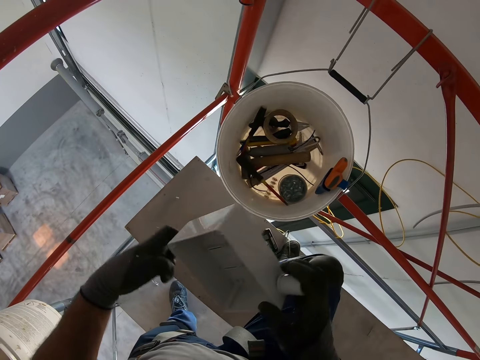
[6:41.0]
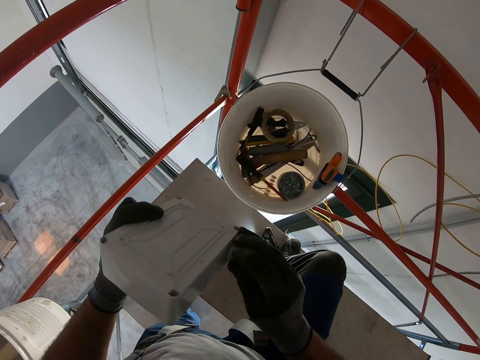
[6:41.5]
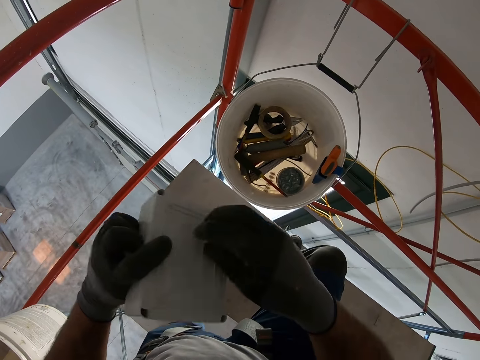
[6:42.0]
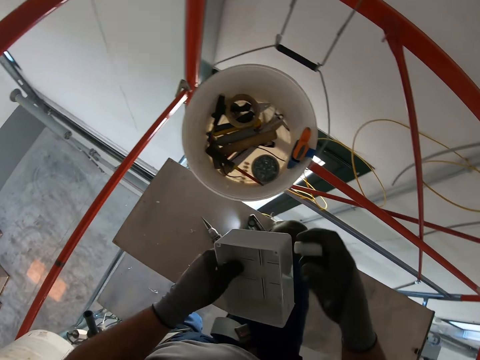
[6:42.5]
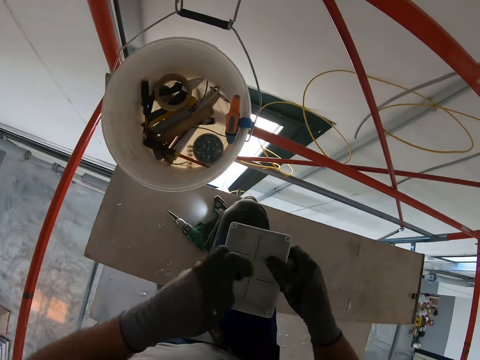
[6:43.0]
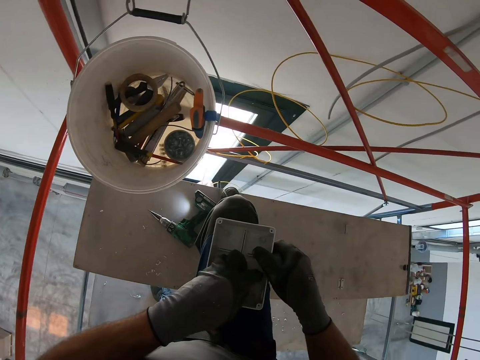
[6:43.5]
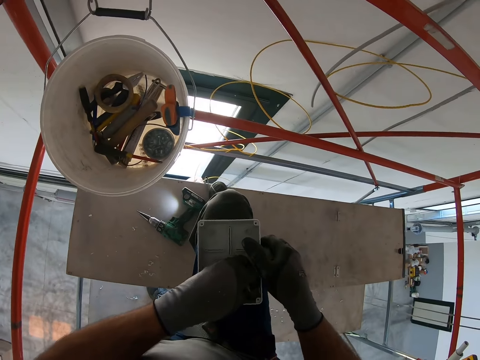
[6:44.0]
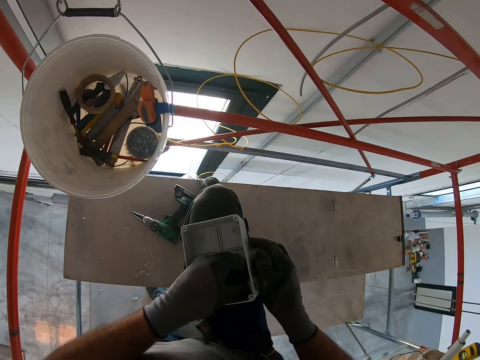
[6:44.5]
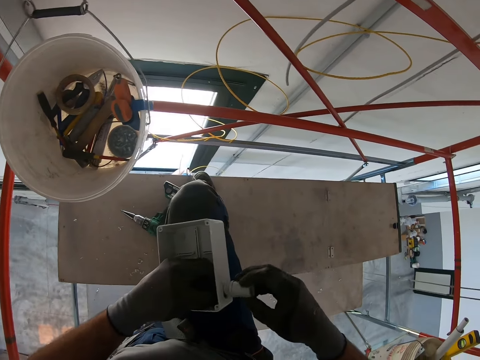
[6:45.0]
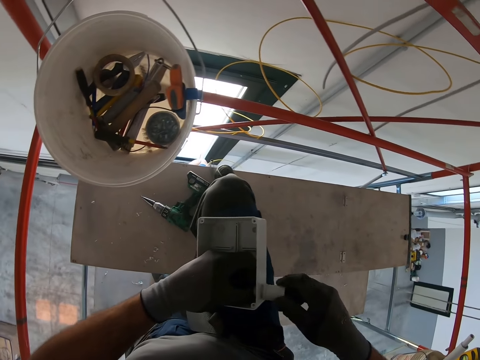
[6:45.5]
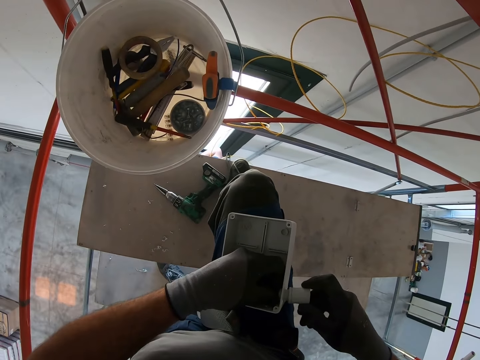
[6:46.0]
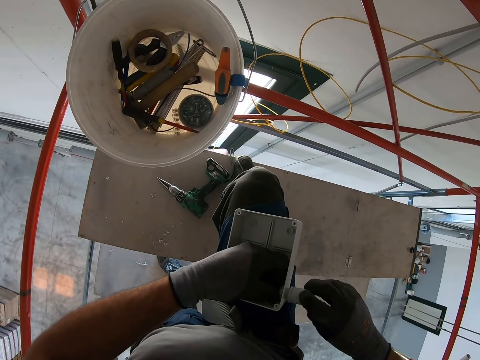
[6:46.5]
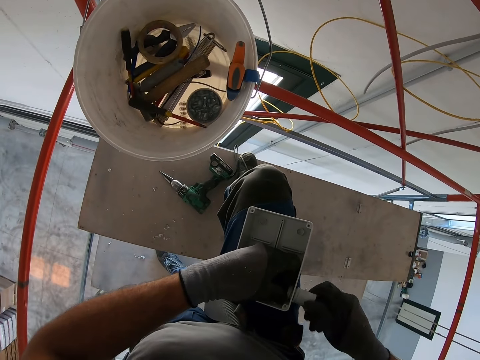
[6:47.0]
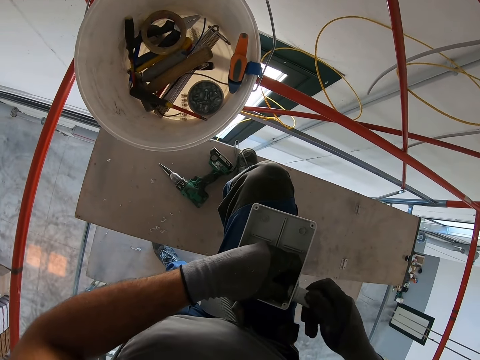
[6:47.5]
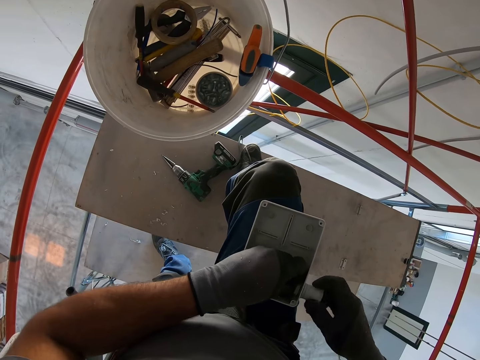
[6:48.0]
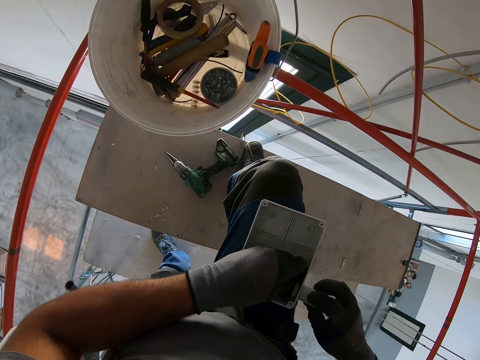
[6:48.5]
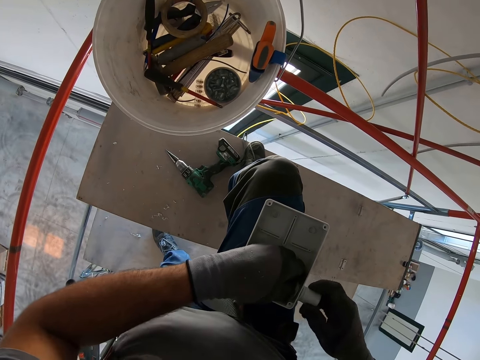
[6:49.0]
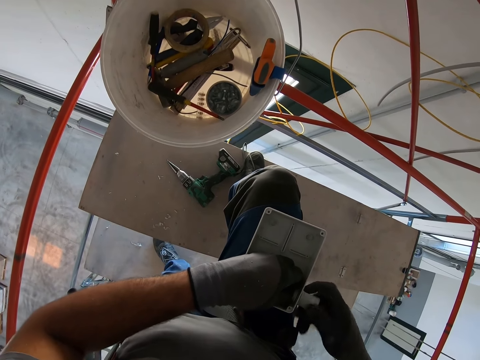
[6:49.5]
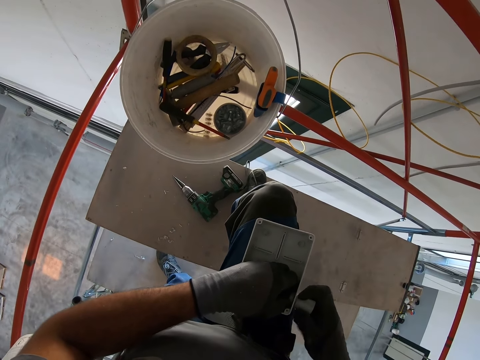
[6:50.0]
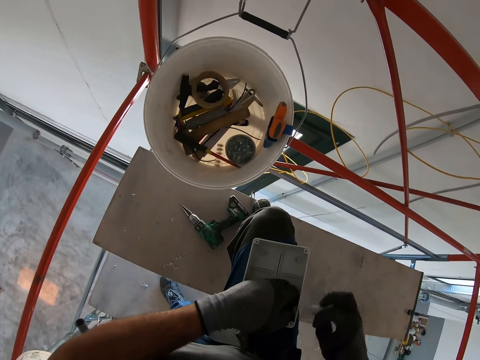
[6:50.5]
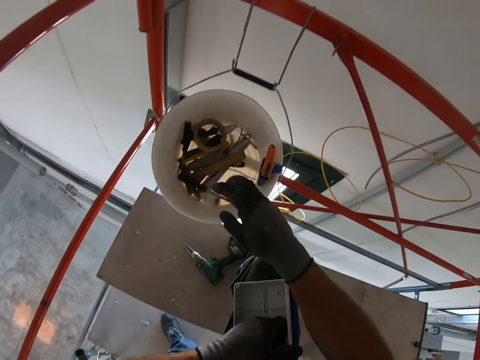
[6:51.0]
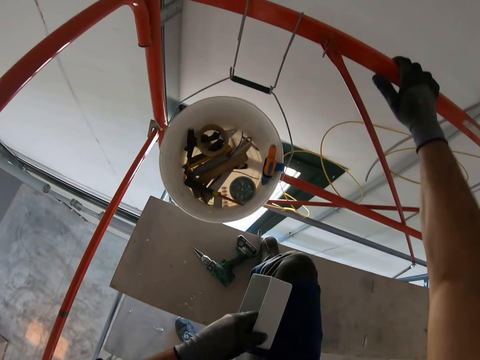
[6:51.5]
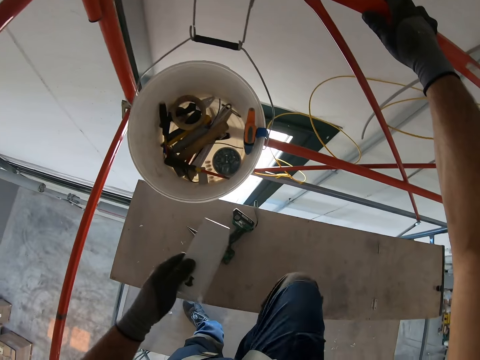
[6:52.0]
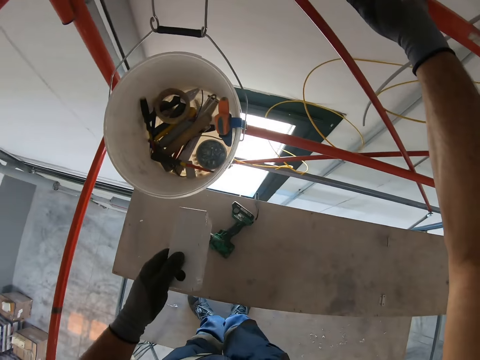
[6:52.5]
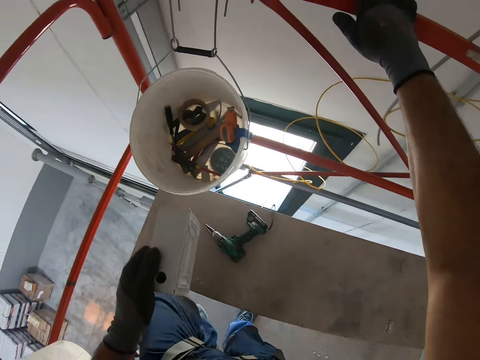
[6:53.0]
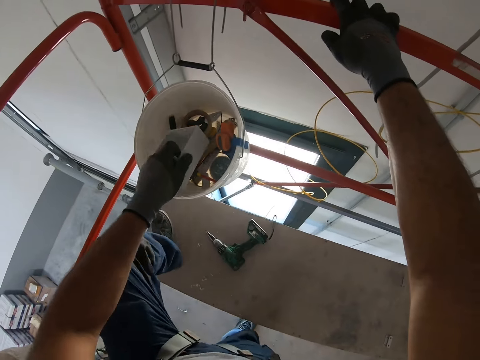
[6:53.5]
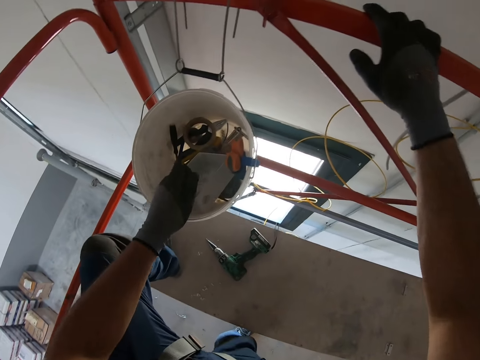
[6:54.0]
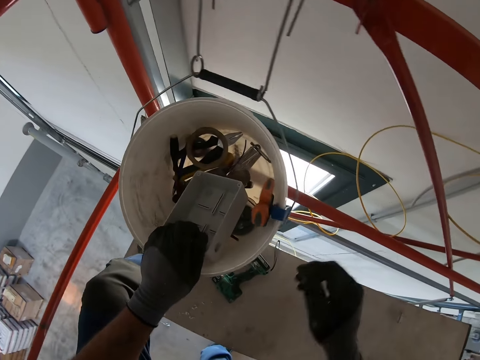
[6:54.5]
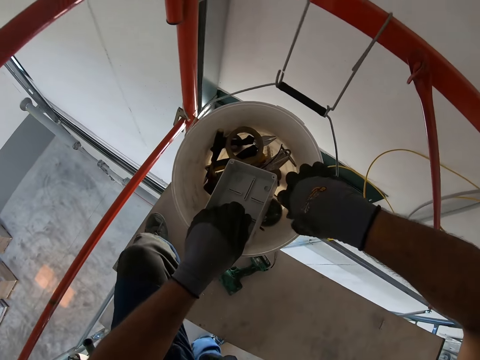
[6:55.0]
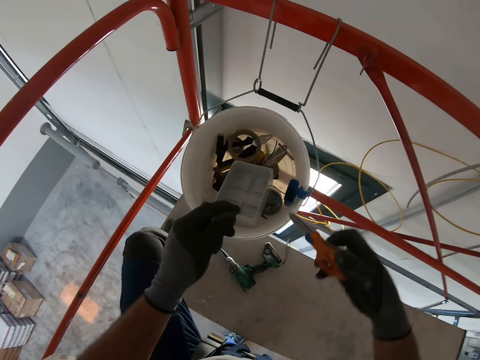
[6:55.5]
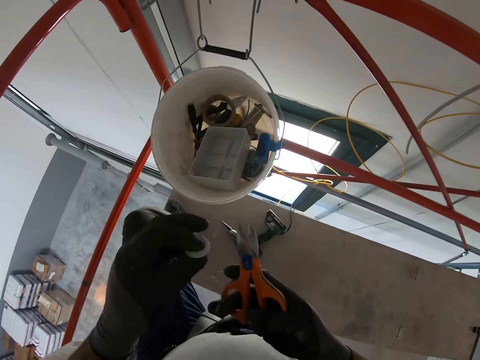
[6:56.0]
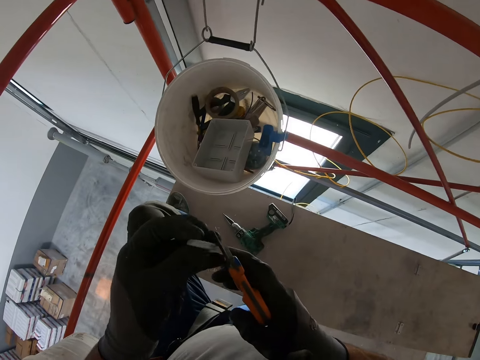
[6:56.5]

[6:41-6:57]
The camera wearer removes the holder in the part of the breaker or box. He hits the part of the breaker with the holder. He places the breaker in his right hand. He places the box on his lap. He places the holder in the part of the breaker. He twists the box and something together. He untwists the box and something apart. He drops the holder in the bucket. He adjusts his position. He takes a foot off the floor board. He puts his foot on the floor board. He places the part of the breaker in the bucket. He picks up a pair of scissors from the box.

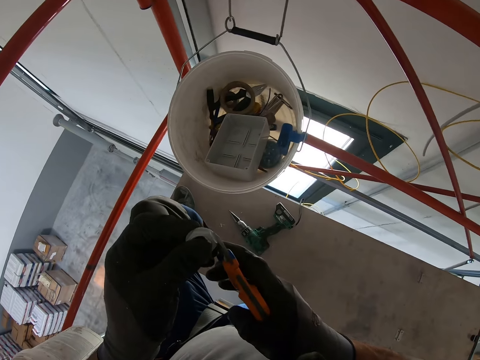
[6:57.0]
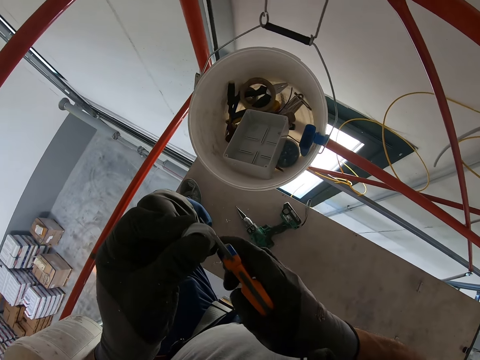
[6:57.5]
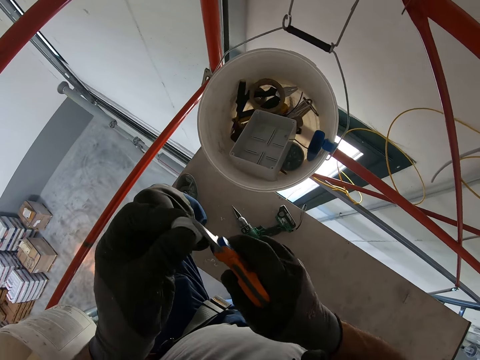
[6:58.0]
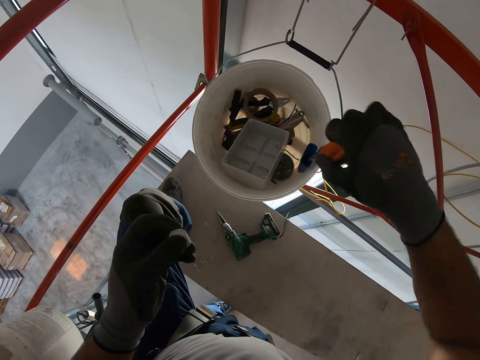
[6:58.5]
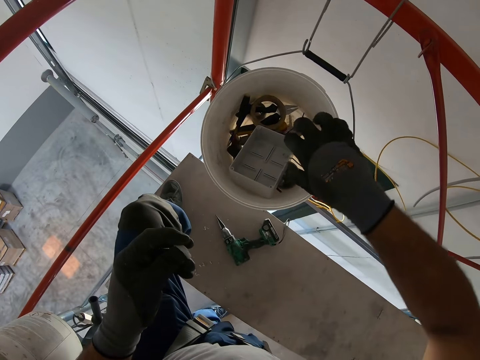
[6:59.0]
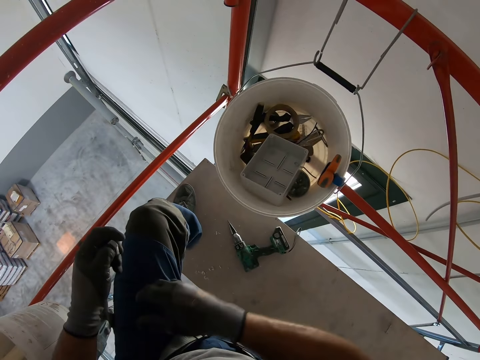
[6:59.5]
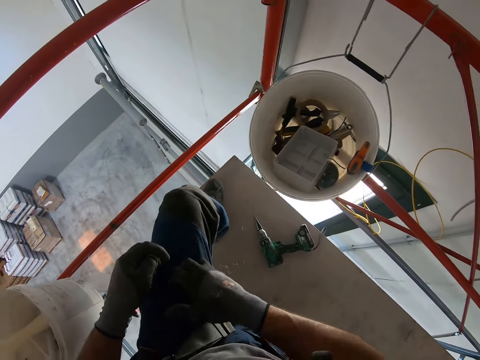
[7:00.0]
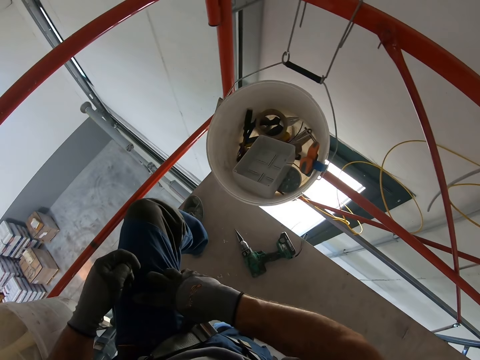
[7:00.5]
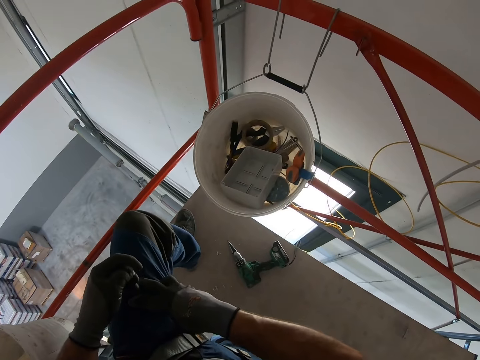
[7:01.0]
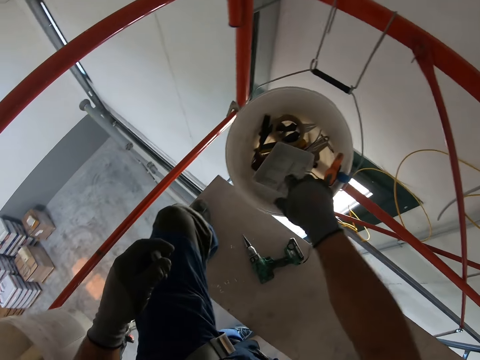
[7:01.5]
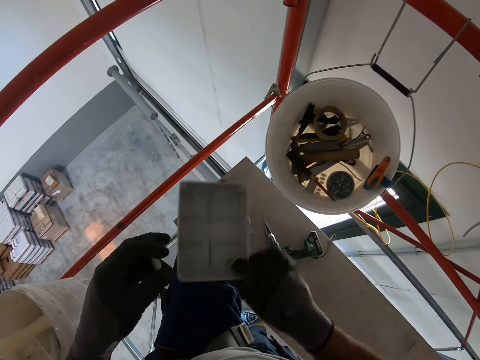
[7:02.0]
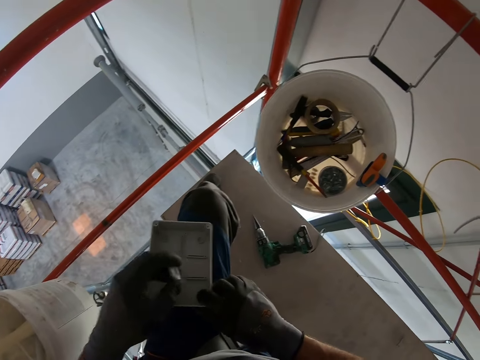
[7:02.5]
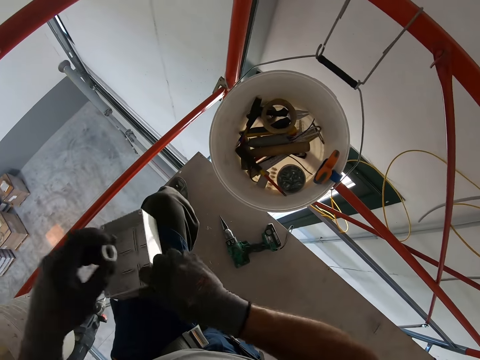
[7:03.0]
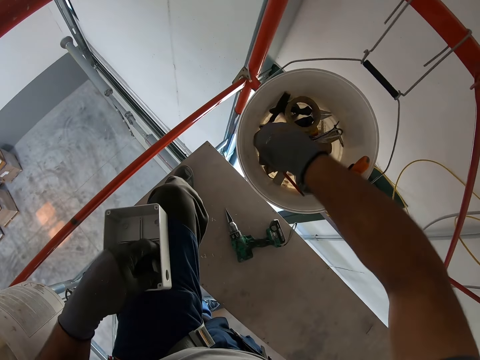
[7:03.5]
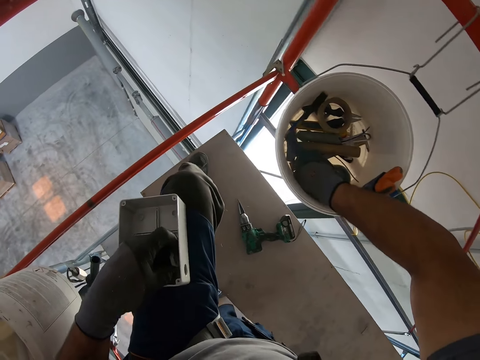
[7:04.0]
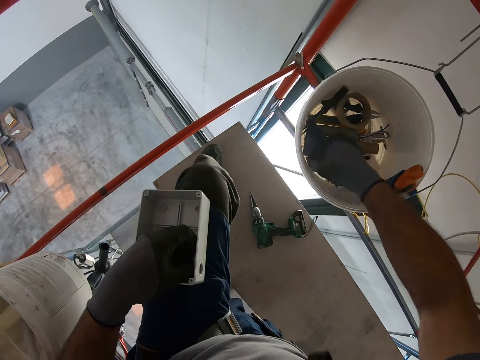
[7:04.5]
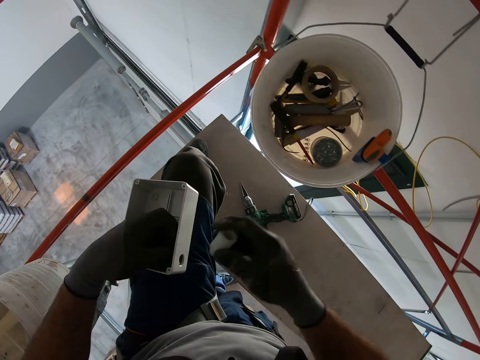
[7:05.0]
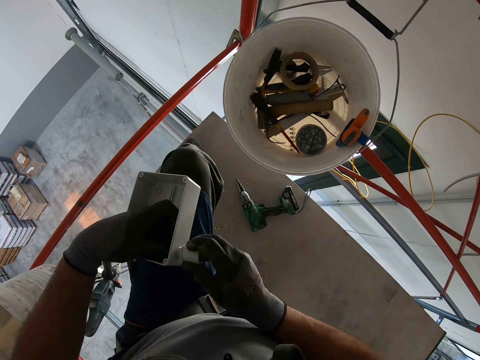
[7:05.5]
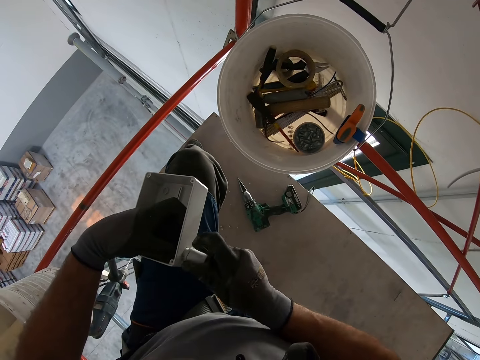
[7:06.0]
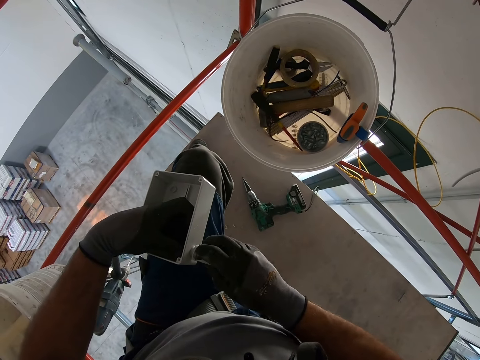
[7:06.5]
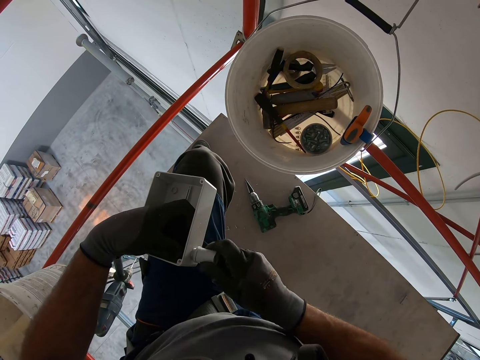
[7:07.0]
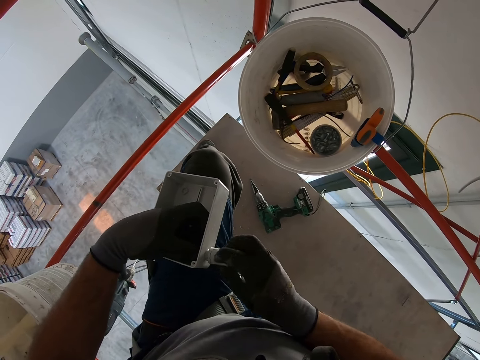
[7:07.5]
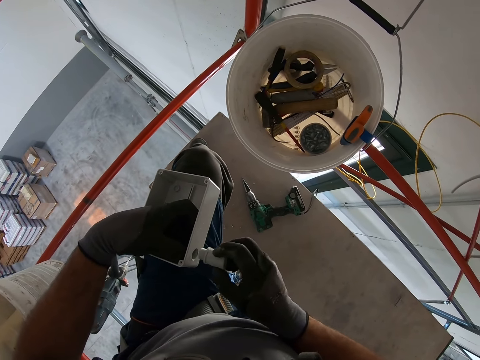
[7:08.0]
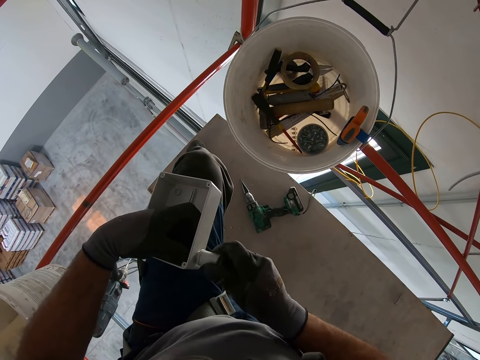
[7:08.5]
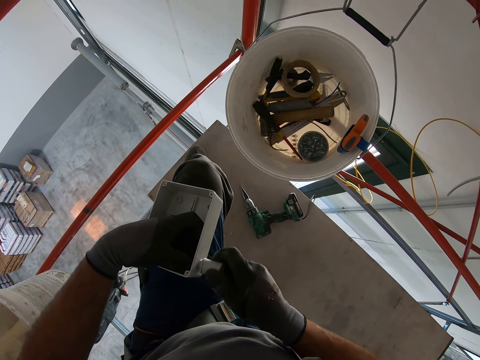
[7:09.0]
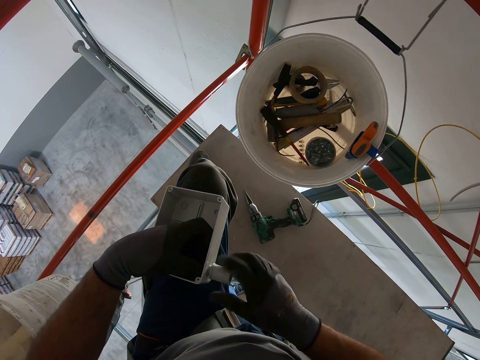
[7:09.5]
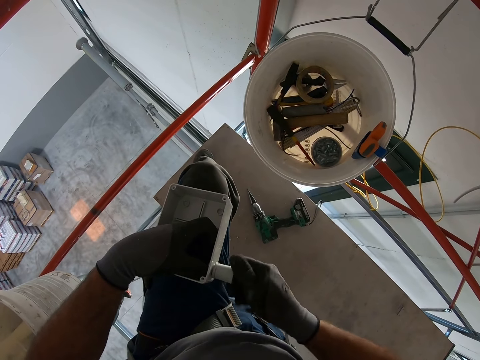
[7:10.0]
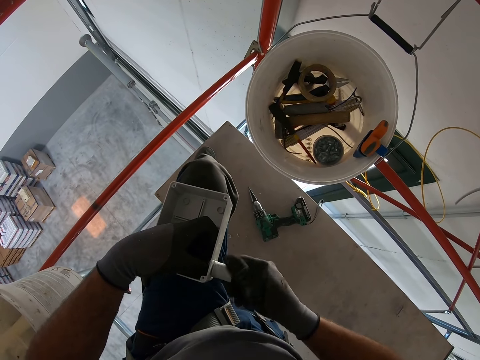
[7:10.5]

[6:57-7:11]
The camera wearer cuts the holder with the scissors. He places the scissors in the bucket. He scratches his leg. He touches his thigh. He removes the breaker or box from the bucket. He puts the box on his lap. He overturns the part of the breaker. He places the holder in the breaker. He removes another holder from the bucket. He places the holder in the part of the breaker. He twists the box and something together.
